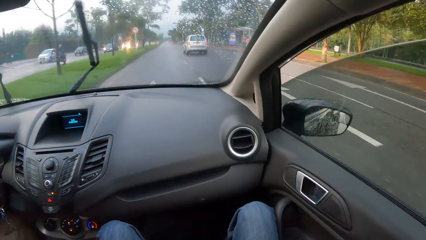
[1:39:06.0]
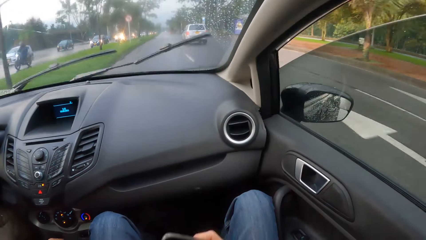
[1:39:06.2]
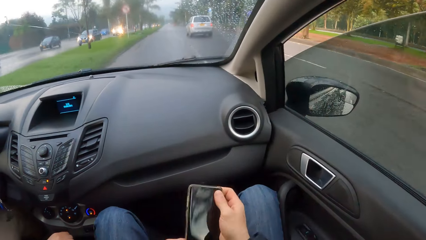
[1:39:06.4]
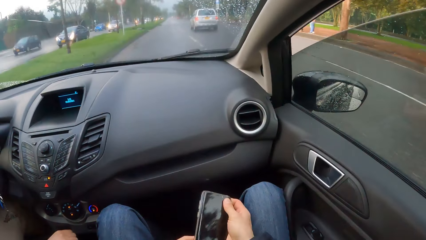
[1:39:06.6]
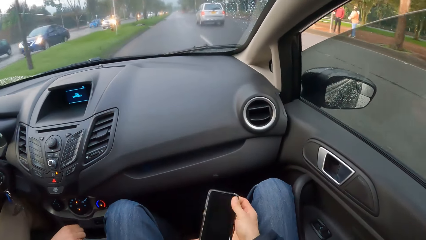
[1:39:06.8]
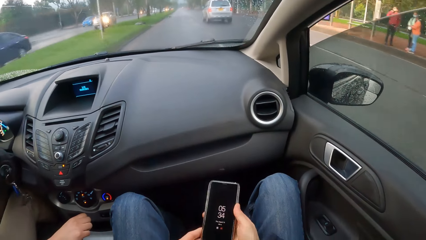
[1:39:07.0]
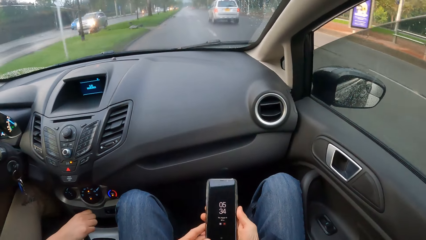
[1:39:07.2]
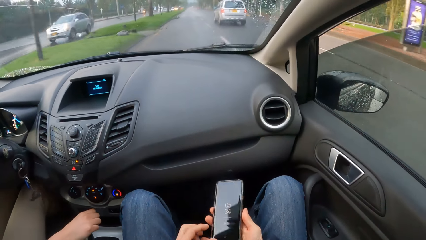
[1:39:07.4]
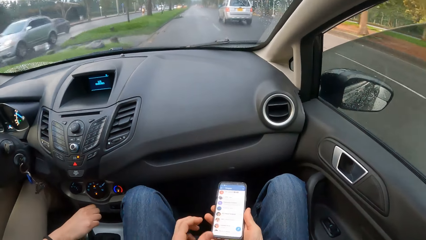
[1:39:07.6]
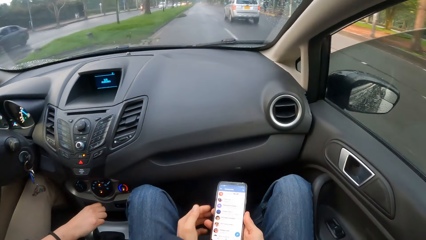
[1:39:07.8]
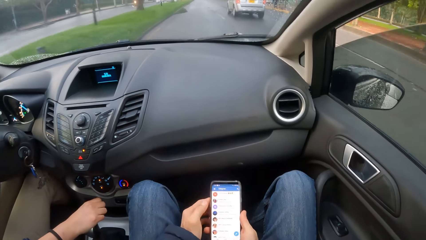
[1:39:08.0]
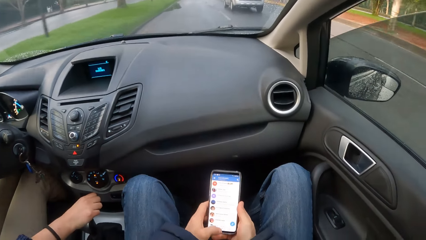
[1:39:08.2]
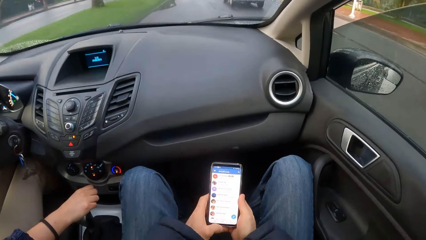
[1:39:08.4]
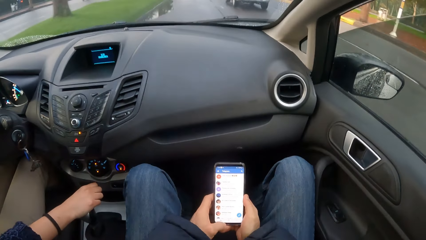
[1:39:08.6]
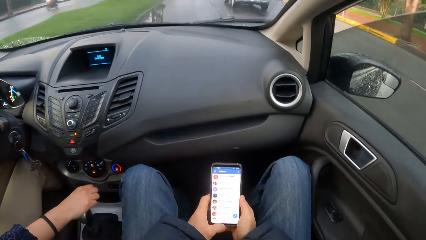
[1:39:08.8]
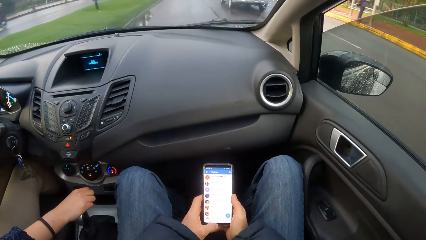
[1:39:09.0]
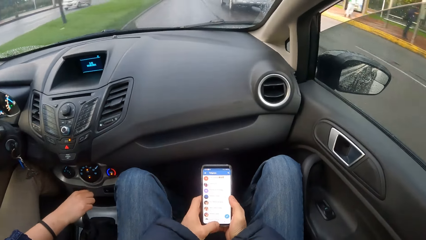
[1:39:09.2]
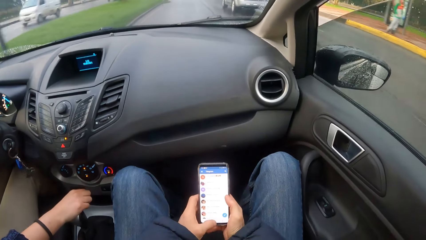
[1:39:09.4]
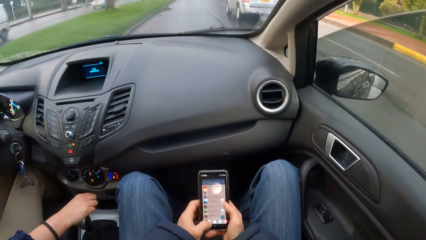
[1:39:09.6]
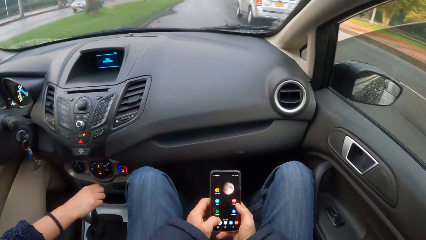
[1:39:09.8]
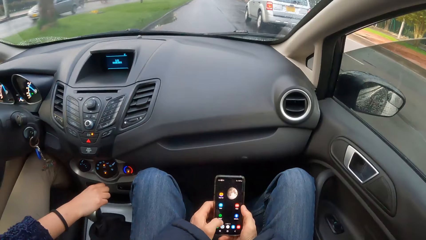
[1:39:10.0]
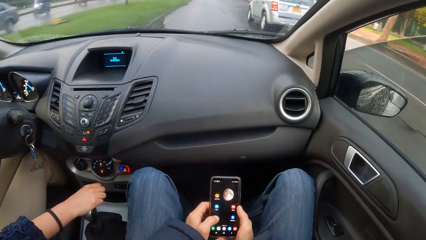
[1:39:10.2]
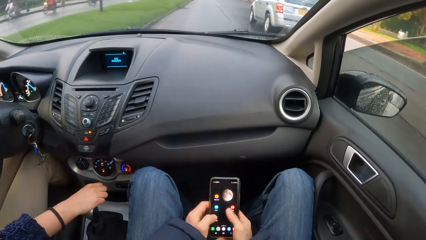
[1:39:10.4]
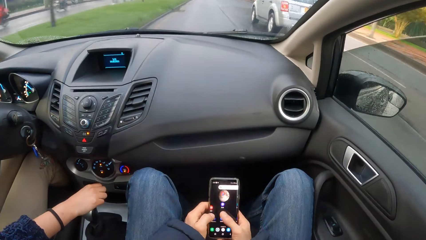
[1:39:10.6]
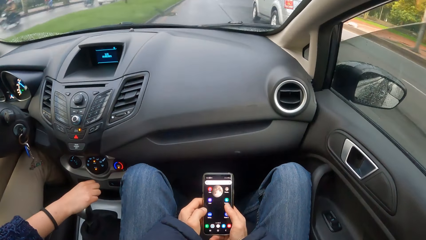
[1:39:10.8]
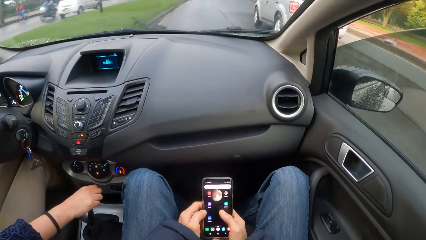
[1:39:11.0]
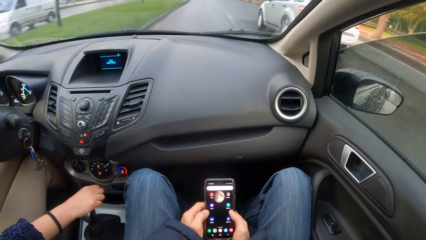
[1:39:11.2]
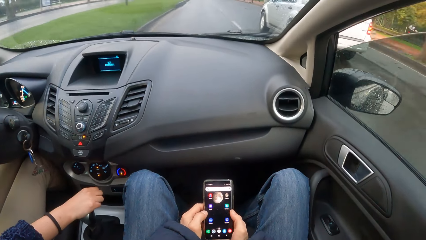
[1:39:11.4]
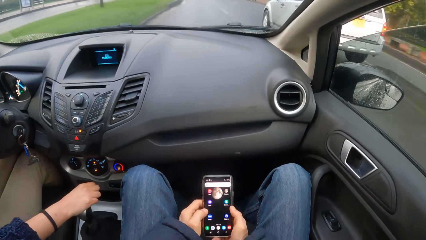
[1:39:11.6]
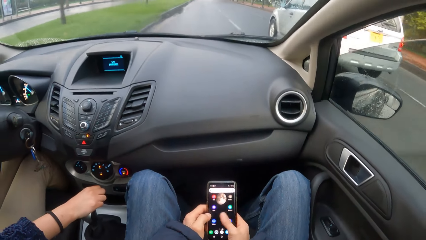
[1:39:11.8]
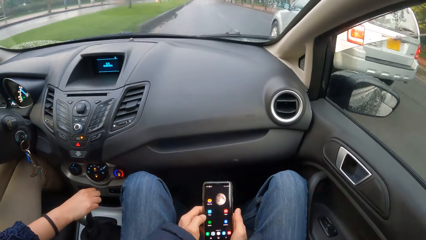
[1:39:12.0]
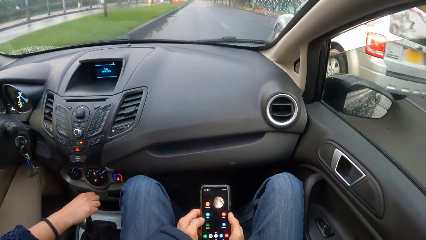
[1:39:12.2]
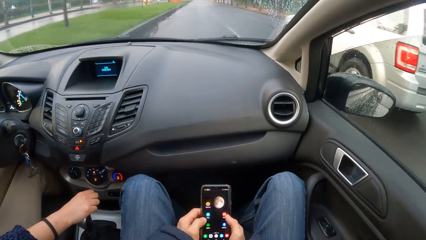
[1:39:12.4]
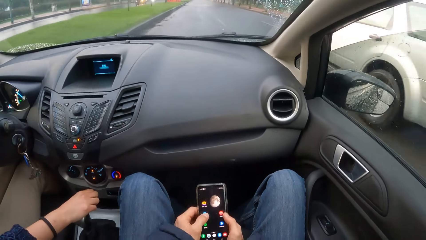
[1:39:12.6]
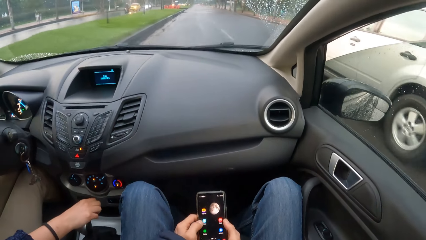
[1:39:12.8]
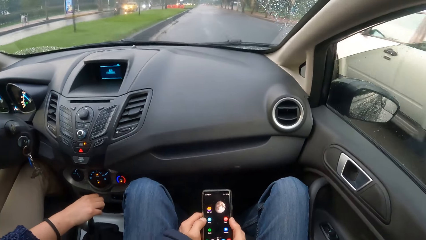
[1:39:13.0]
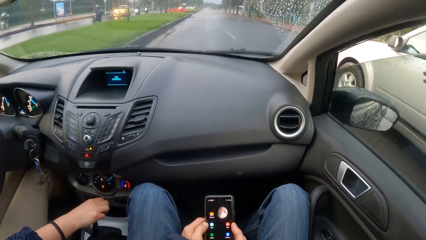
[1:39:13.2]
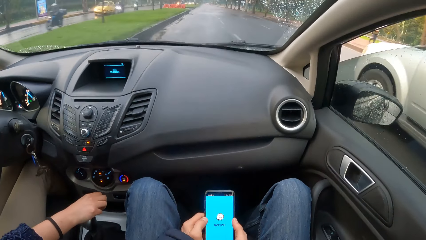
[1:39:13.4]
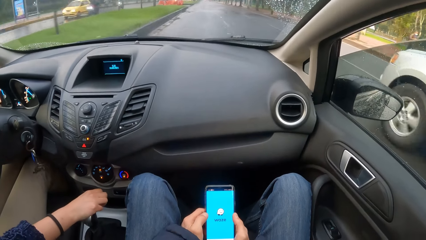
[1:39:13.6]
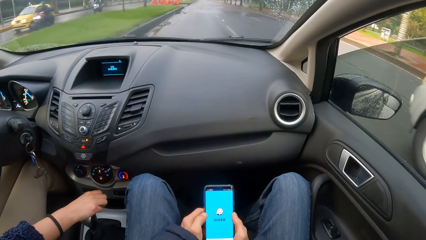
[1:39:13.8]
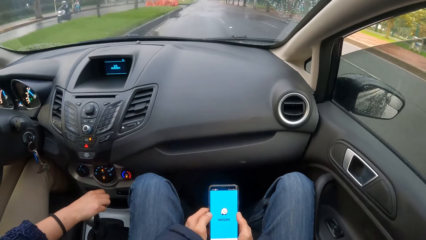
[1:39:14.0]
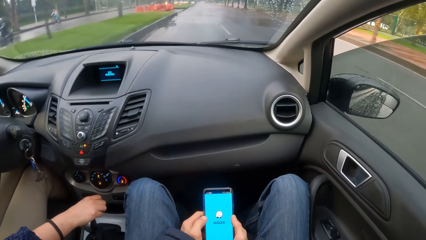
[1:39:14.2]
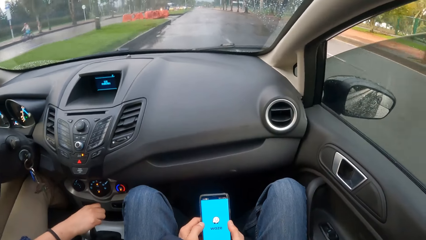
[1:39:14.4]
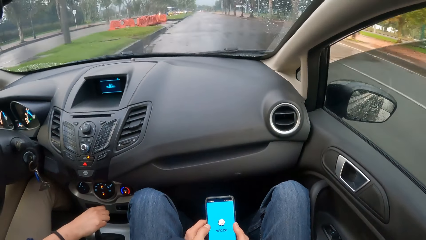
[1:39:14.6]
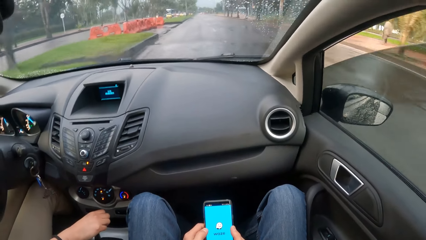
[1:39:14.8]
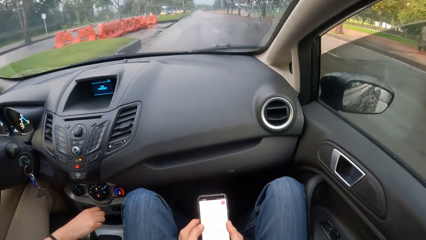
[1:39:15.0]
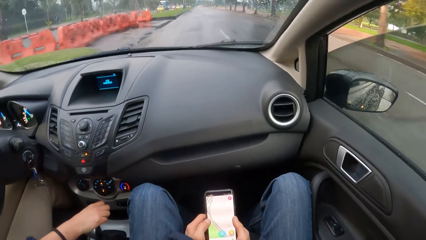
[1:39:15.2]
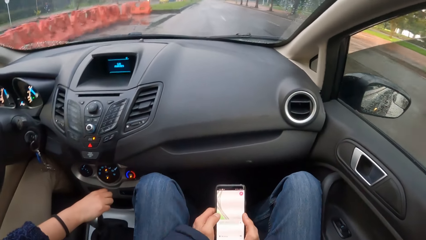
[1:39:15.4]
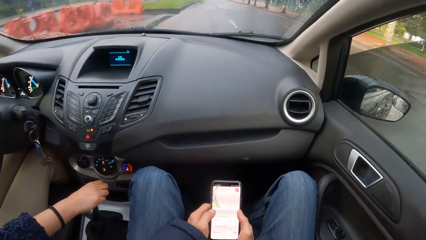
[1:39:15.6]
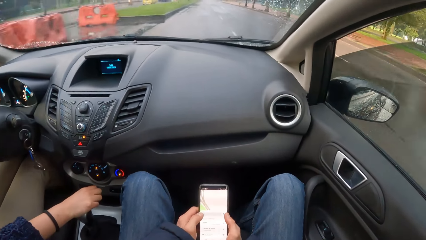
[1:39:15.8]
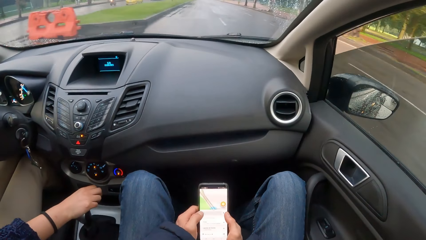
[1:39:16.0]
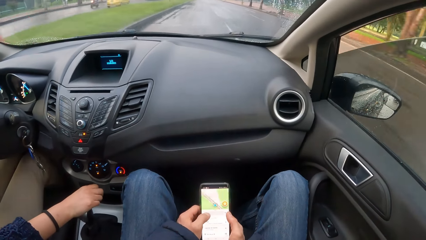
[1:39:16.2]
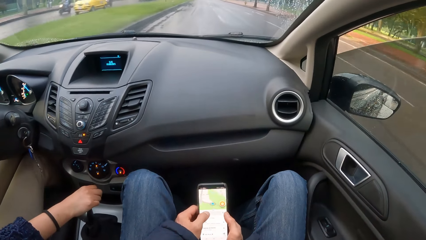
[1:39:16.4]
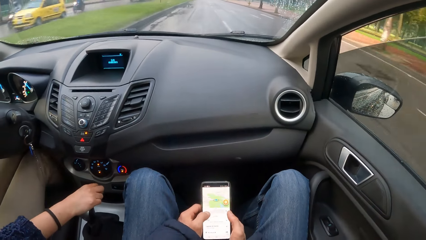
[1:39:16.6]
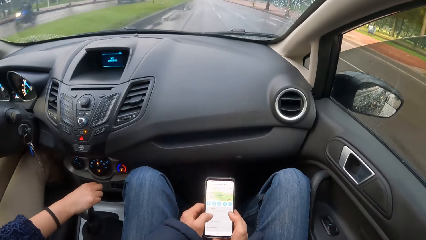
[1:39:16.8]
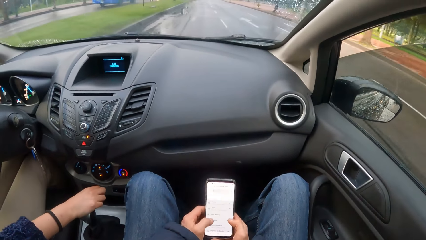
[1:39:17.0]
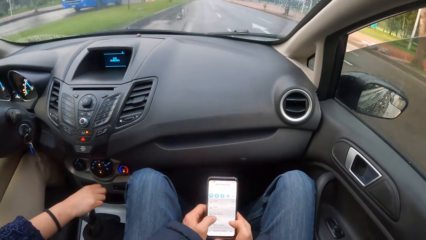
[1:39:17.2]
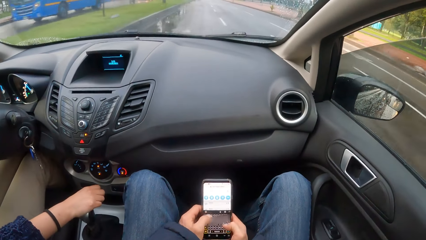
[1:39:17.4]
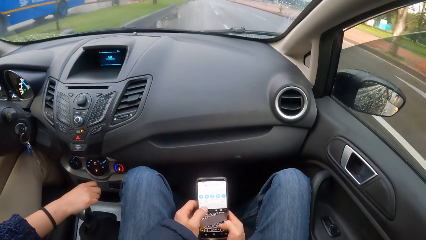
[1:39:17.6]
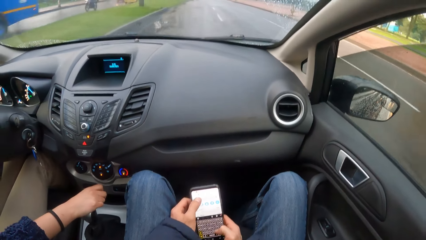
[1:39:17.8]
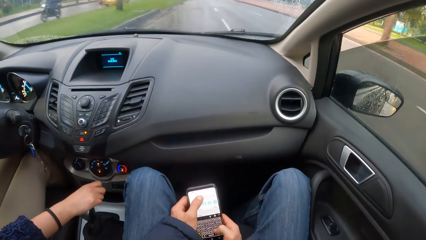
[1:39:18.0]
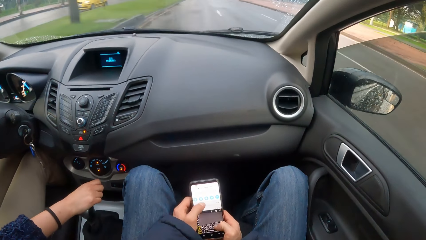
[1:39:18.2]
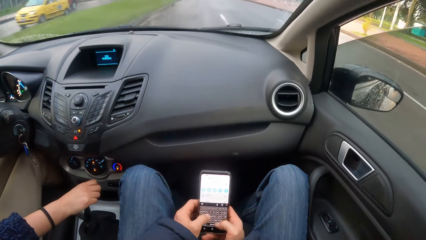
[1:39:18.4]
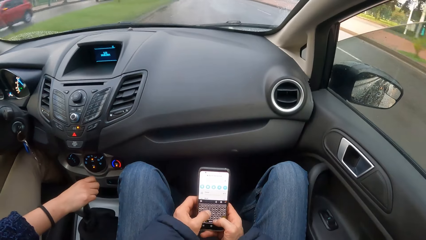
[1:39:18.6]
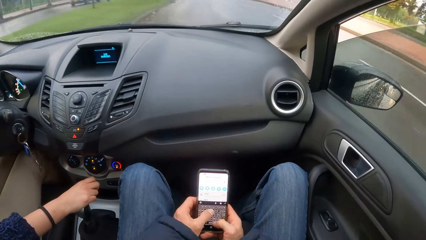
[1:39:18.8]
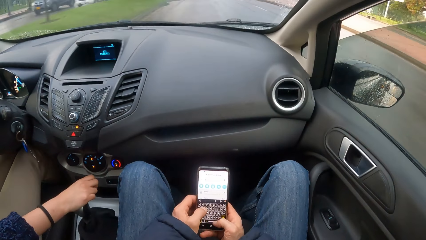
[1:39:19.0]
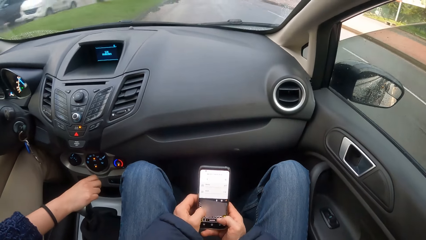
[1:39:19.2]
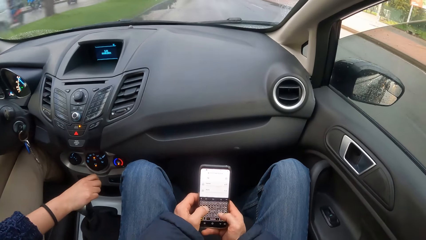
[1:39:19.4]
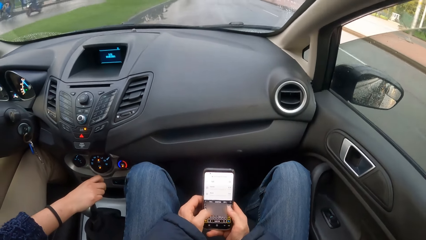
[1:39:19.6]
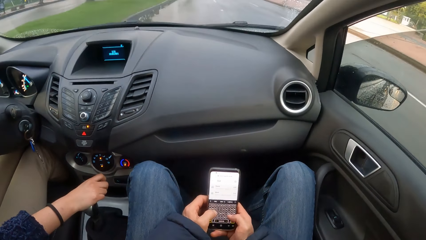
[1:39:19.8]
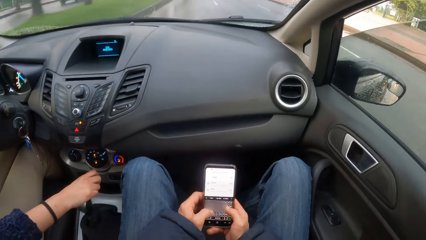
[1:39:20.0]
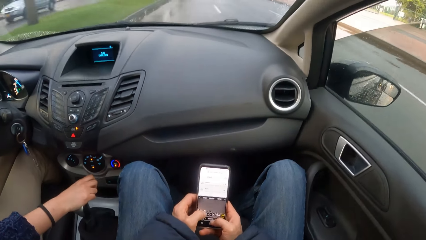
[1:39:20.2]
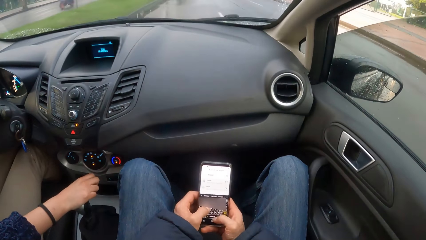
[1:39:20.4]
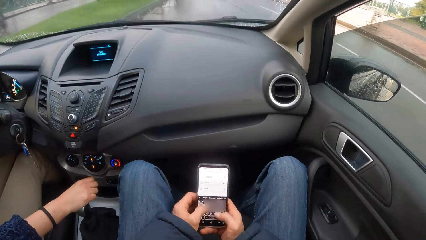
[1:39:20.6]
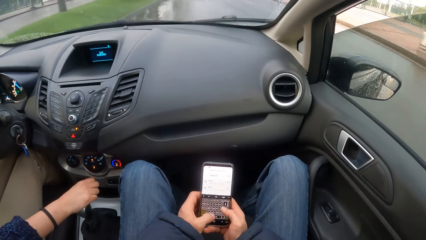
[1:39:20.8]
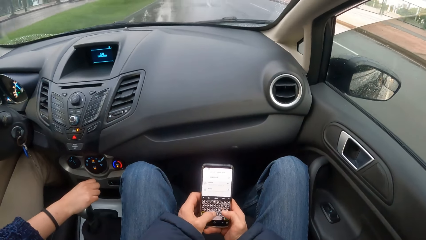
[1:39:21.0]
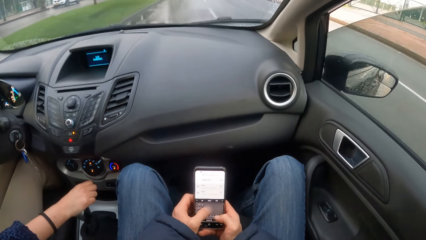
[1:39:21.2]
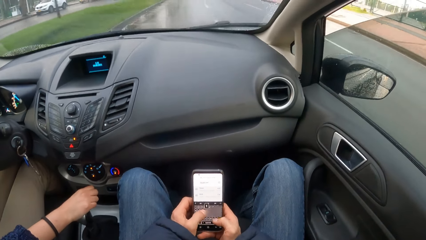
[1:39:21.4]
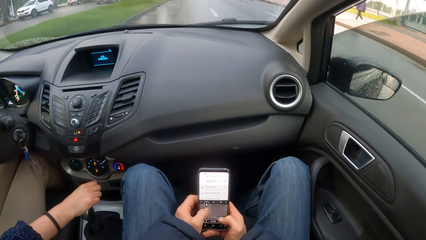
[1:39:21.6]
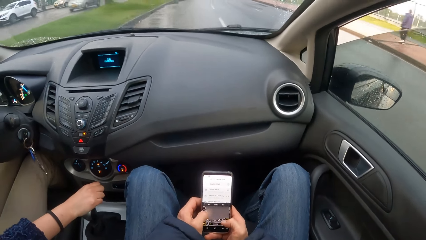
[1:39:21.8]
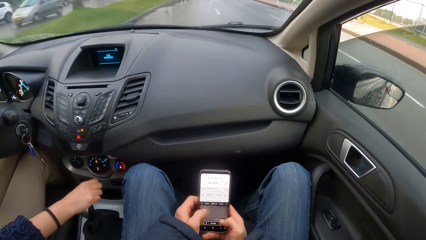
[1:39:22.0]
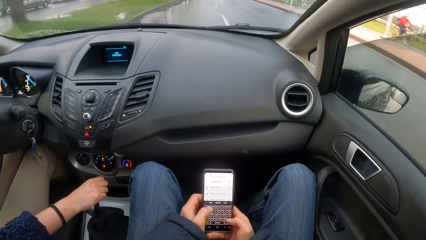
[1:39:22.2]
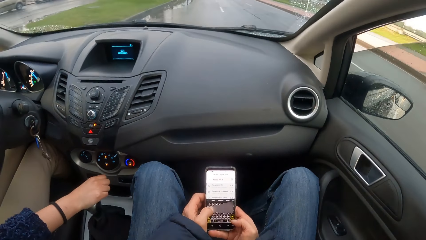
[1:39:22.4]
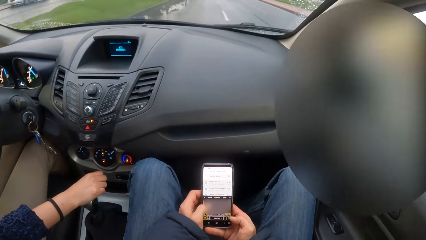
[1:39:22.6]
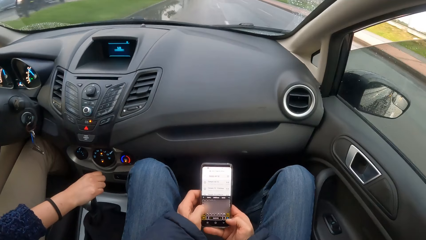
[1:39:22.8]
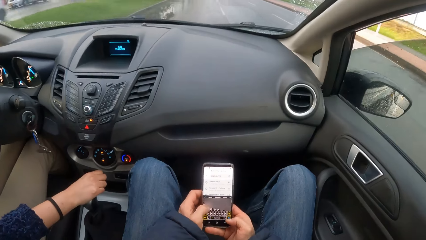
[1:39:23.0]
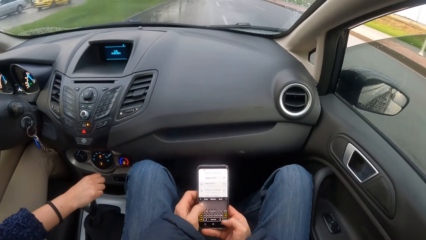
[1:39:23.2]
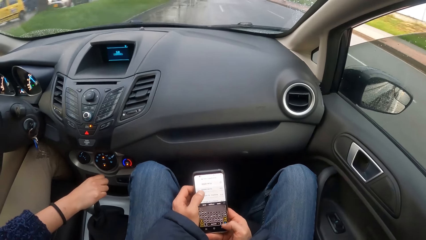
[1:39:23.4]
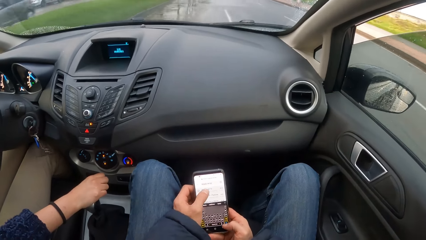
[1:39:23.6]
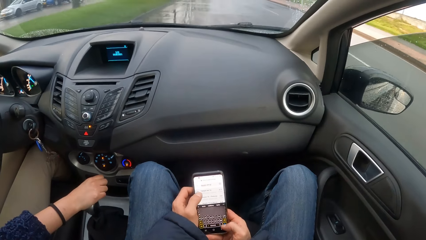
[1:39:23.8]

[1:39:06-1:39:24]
The camera wearer operates a phone with both hands. They press the phone with both hands.
